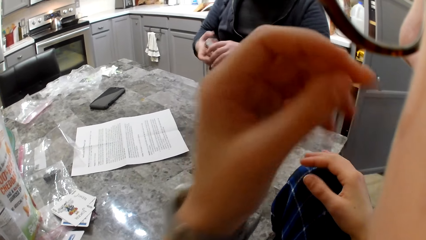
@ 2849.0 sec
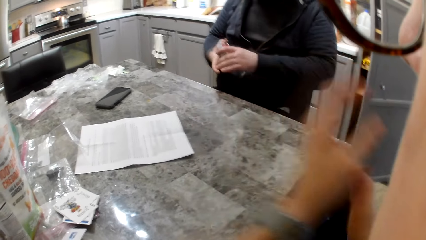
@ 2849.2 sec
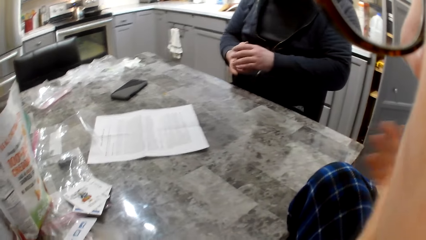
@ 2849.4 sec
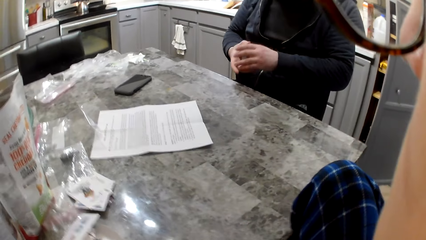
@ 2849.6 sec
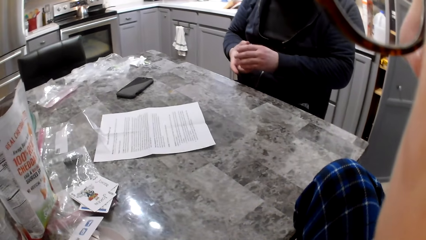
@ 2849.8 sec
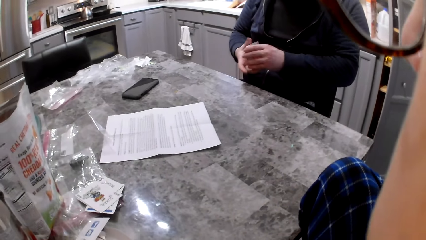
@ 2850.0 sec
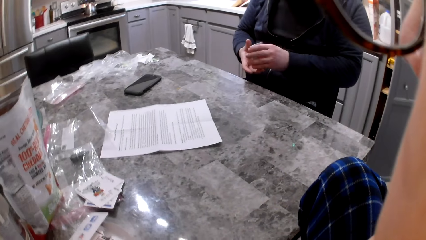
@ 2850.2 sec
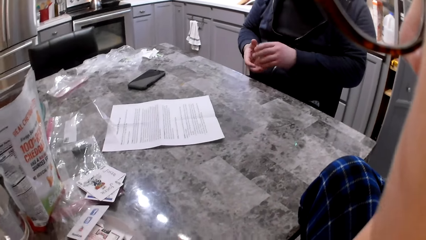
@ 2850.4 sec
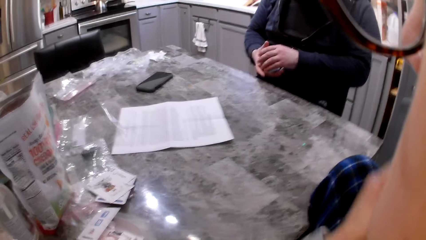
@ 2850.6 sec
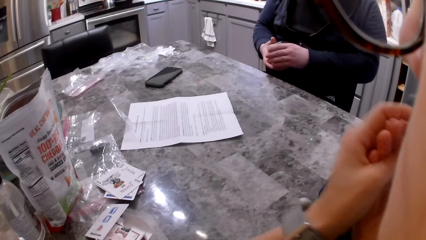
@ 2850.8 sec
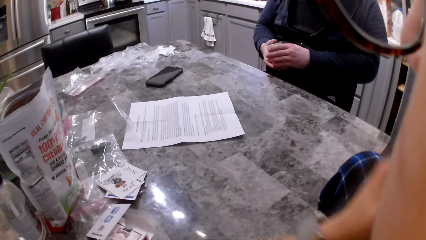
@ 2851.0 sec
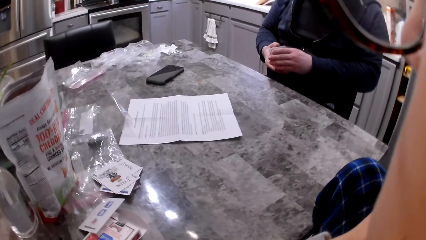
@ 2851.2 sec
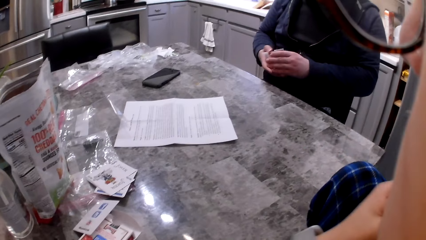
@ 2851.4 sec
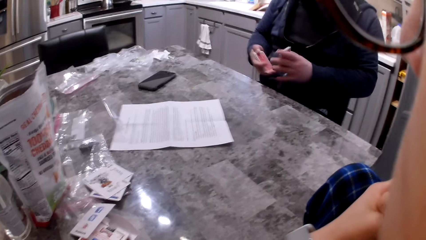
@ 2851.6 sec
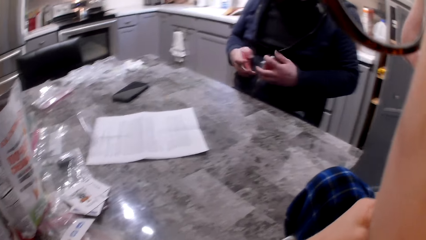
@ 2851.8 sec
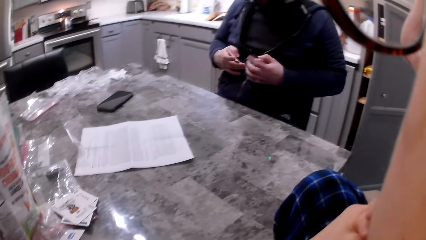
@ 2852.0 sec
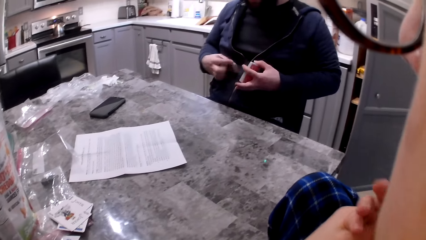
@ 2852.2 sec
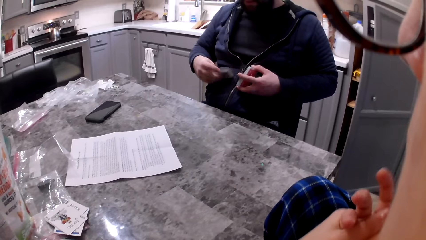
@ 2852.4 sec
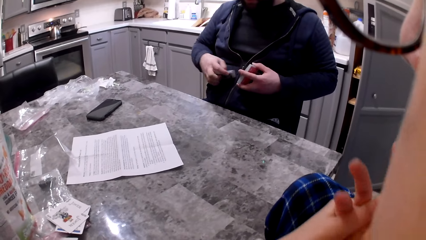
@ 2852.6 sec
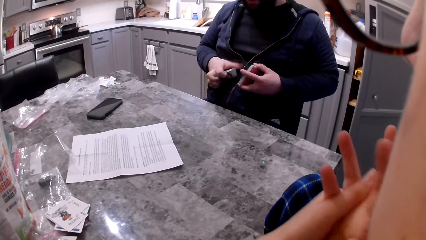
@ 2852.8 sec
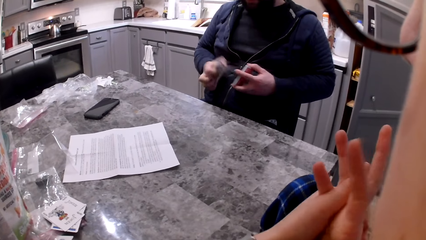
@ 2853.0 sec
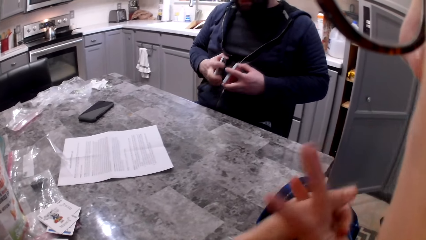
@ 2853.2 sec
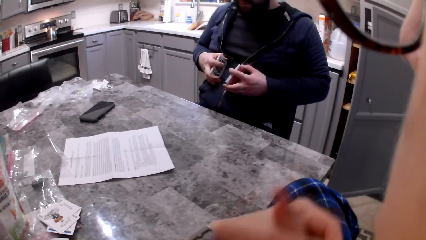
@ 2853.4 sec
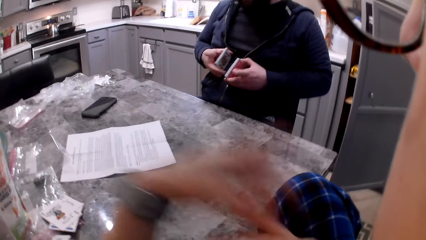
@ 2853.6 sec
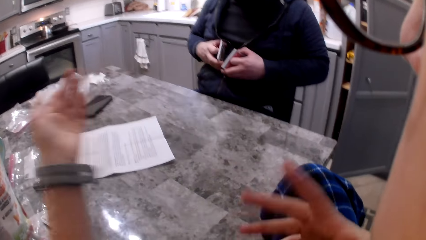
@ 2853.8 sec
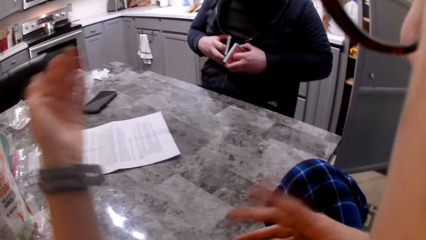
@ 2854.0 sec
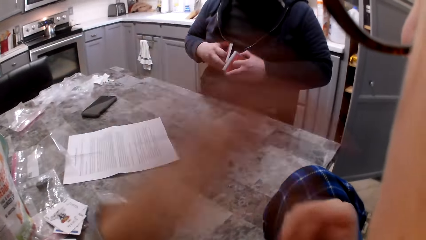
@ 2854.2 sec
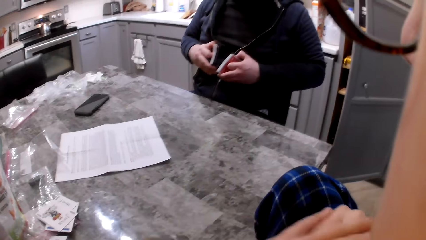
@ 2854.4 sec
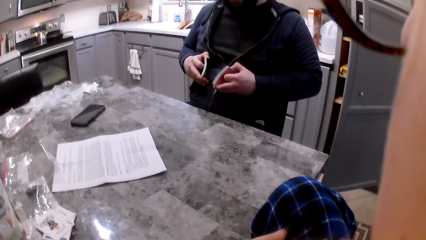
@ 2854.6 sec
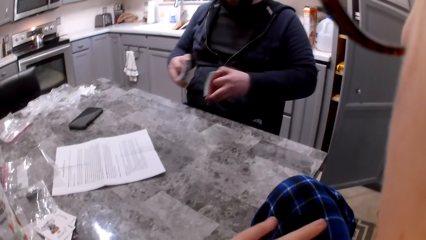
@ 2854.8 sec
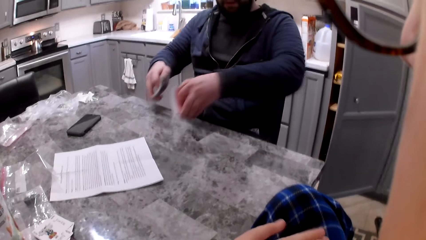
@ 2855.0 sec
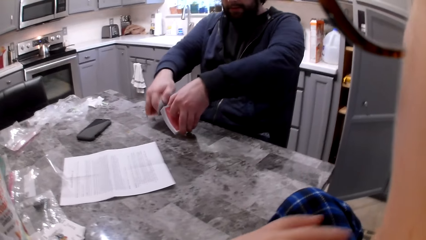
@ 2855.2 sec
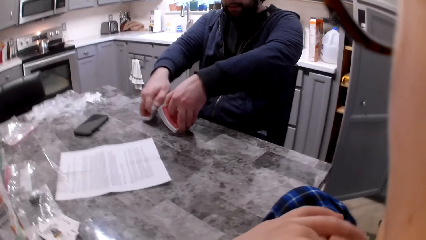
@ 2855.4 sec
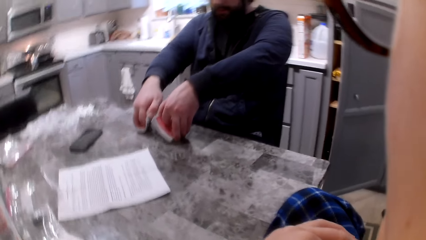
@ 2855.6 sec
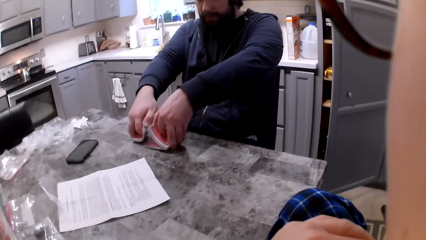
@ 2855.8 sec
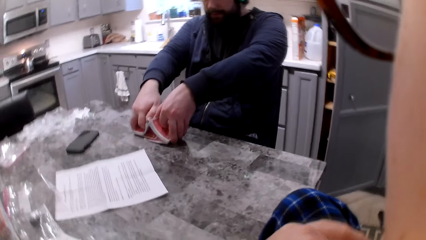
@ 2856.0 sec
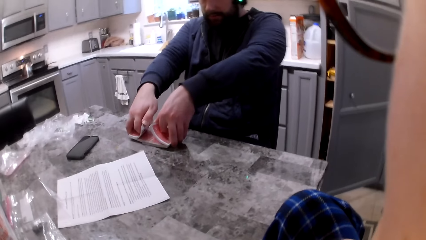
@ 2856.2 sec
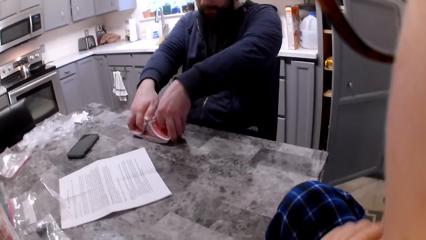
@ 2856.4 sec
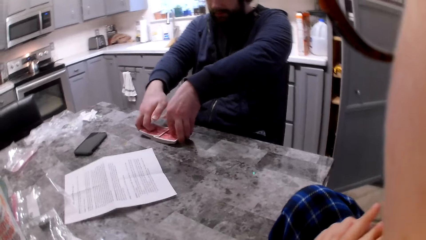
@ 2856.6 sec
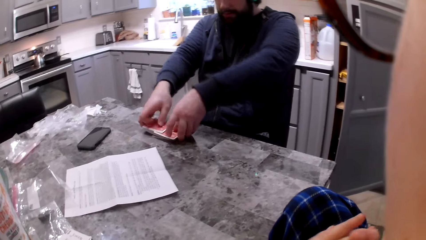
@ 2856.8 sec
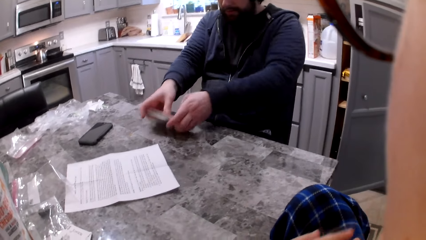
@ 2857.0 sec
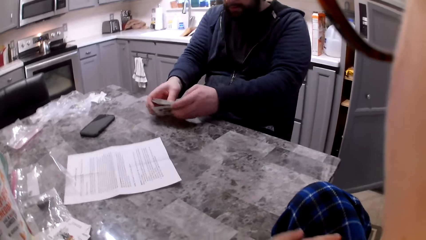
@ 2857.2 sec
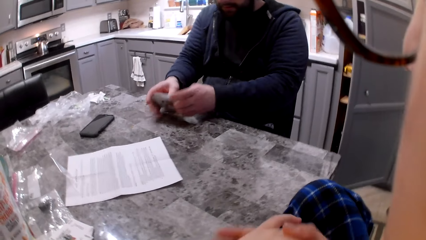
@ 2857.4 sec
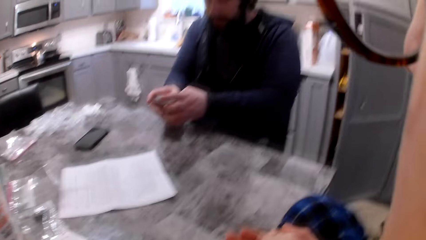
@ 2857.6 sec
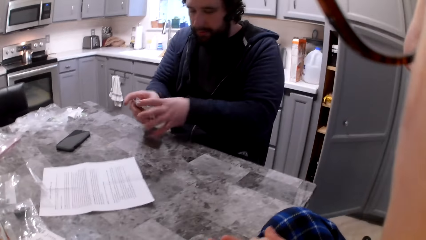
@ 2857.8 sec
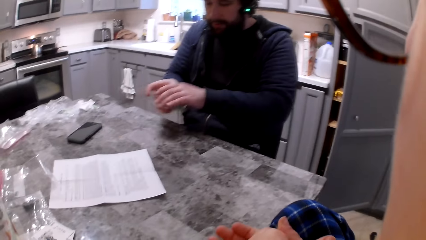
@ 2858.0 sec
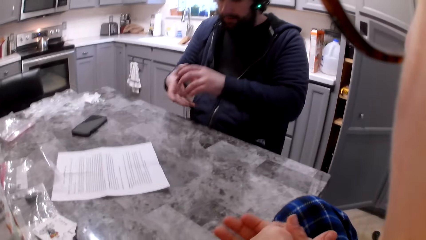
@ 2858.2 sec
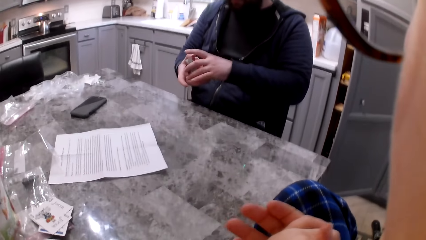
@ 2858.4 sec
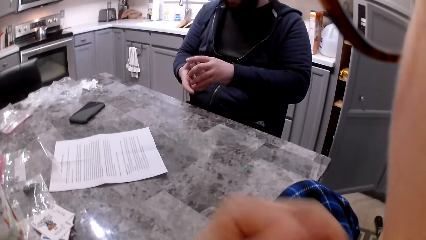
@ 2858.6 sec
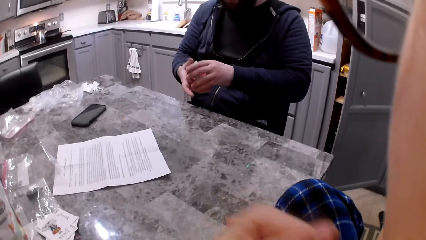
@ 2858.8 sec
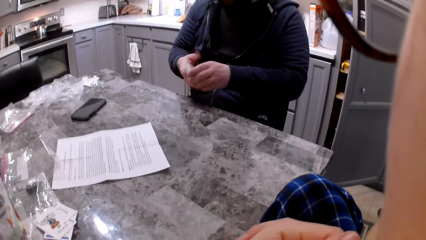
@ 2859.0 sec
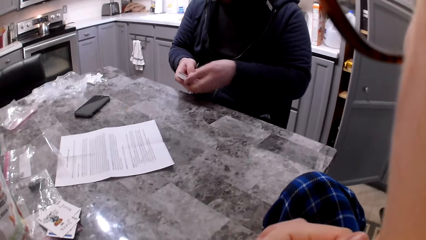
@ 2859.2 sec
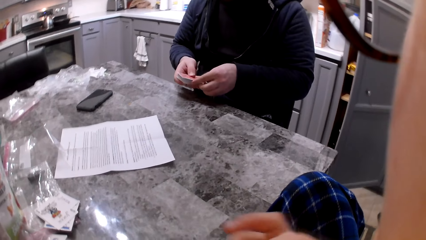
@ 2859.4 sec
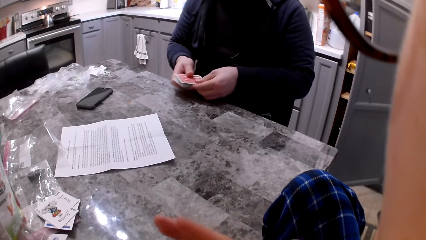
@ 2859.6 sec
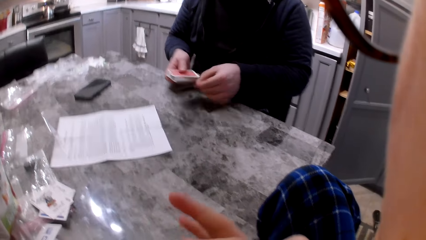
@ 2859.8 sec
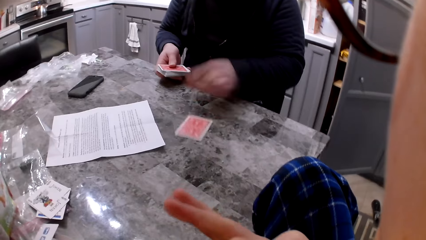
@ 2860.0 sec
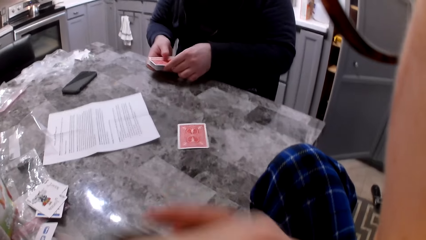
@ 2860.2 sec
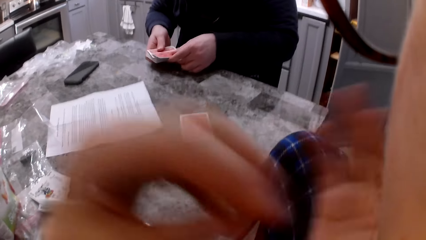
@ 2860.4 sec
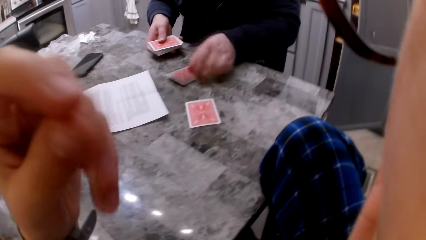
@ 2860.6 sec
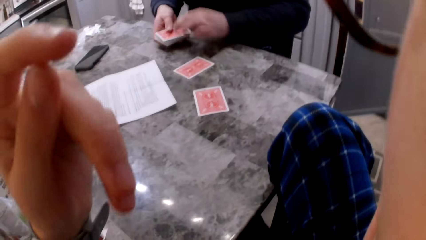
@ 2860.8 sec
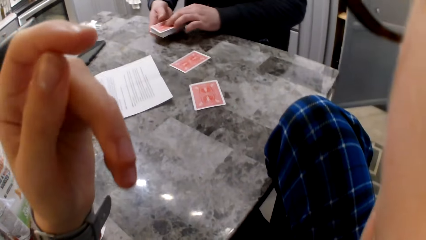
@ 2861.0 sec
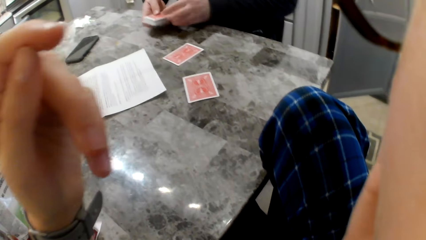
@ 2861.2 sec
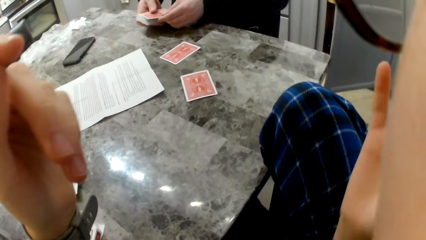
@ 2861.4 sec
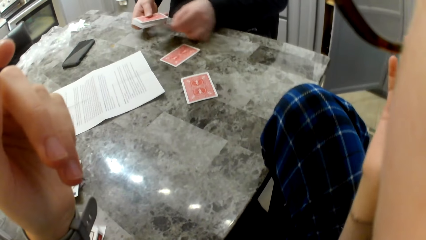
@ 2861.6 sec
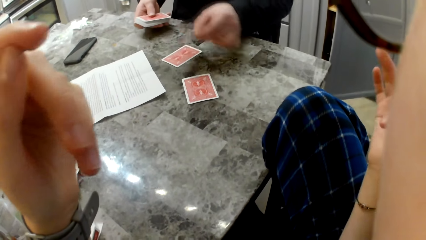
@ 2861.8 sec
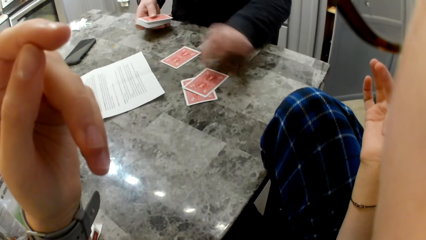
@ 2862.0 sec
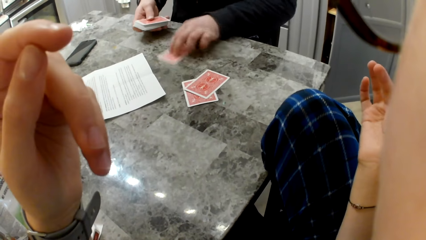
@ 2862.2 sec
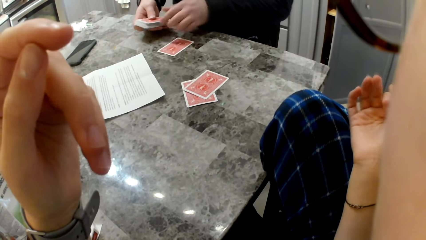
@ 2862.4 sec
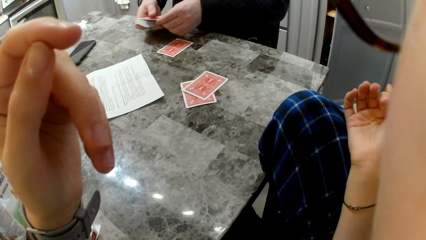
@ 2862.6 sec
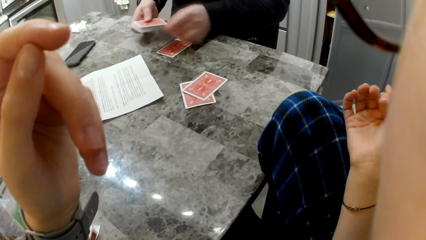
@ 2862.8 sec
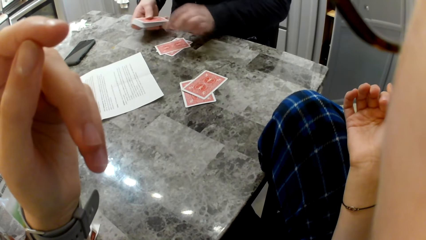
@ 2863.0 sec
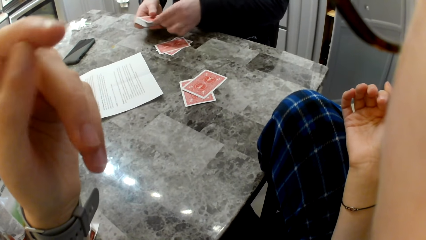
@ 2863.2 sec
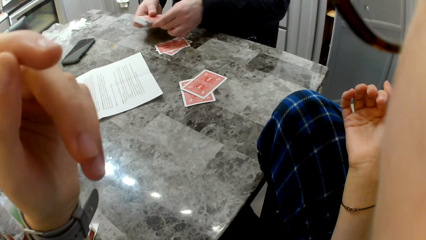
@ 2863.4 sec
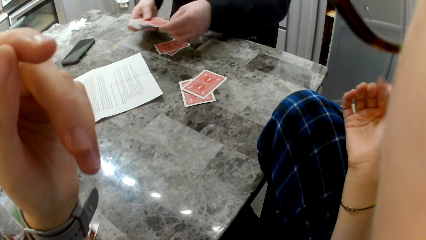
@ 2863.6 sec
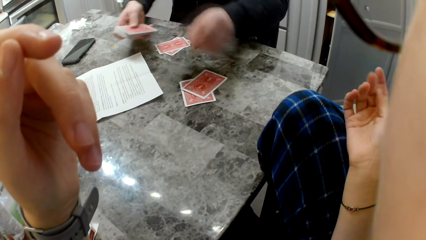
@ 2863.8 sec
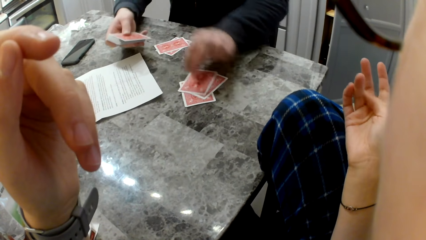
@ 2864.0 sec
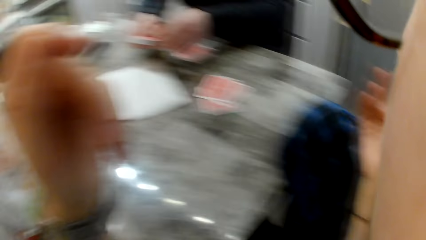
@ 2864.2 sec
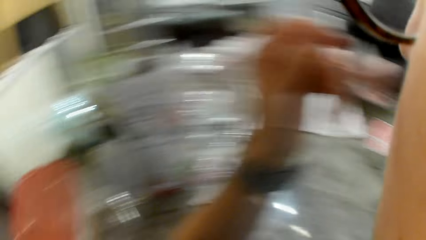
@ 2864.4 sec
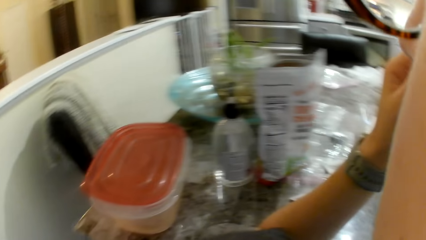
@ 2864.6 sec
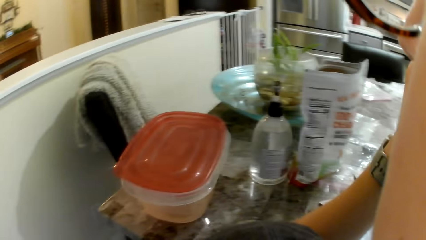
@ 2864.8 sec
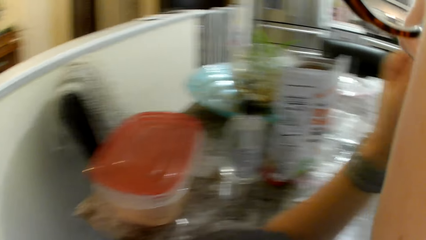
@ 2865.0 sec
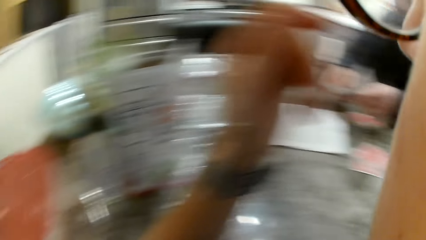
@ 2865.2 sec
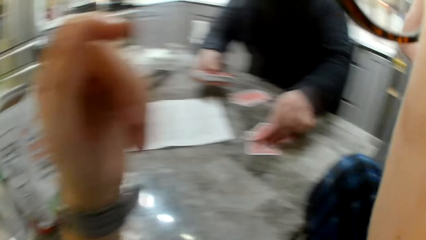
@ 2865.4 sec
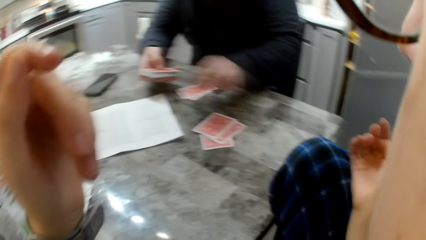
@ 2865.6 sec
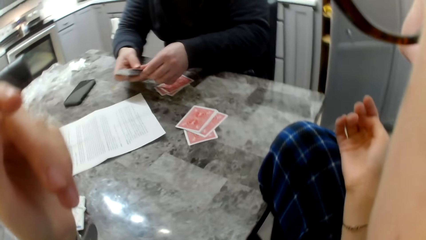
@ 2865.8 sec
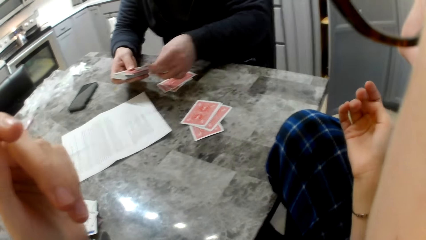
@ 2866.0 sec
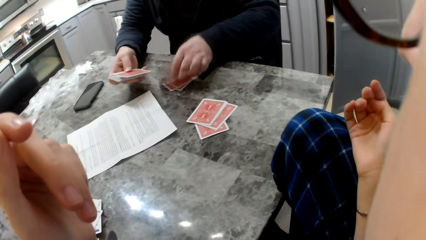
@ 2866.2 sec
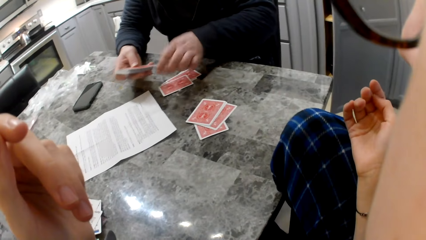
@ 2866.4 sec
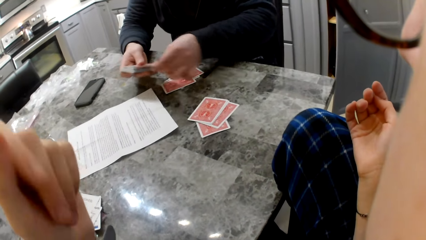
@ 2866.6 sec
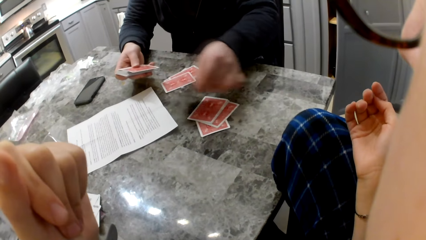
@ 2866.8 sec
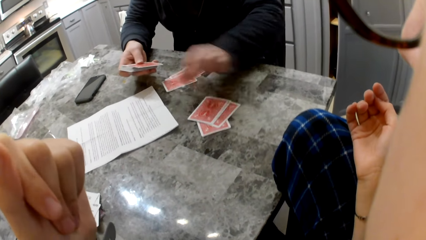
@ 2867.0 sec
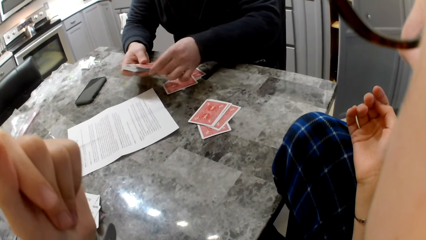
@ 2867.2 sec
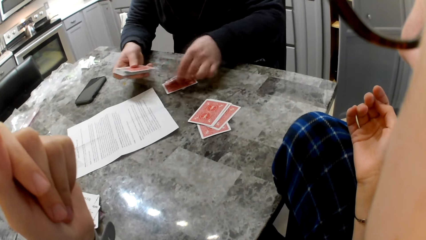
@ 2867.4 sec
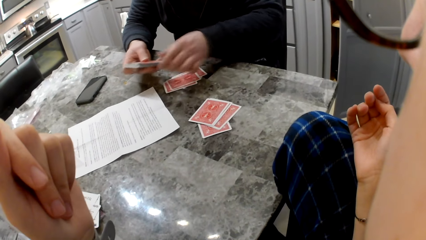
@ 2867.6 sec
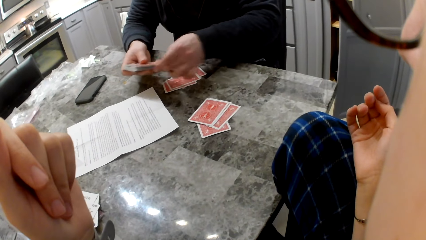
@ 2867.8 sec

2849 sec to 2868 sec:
A man divides the cards. The camera wearer moves her hands. The man shuffles the cards on the table and shares the cards on the table. The camera wearer moves her hands.
